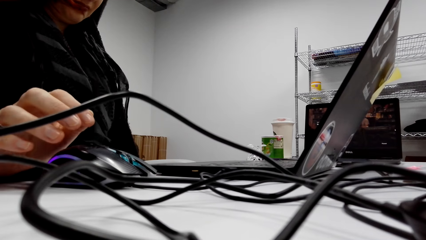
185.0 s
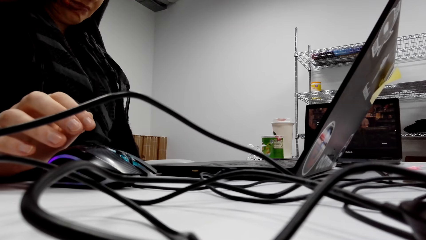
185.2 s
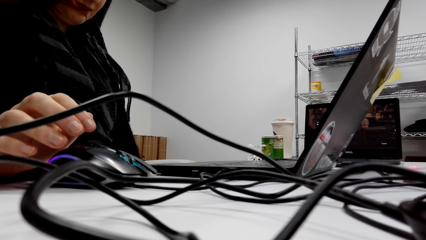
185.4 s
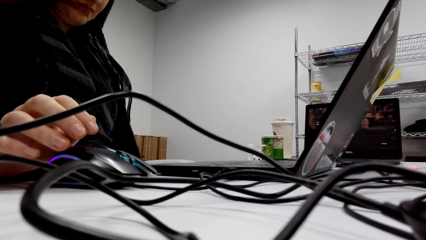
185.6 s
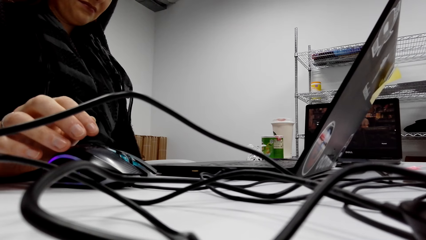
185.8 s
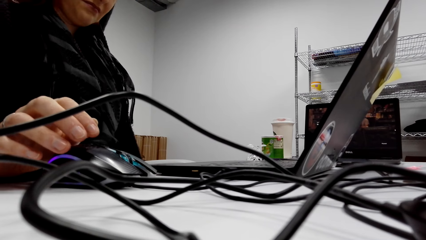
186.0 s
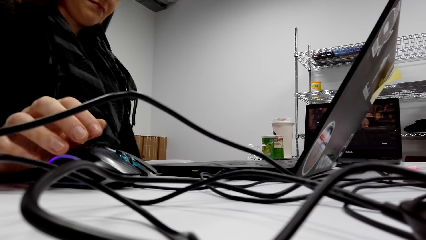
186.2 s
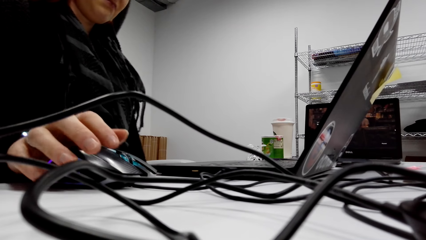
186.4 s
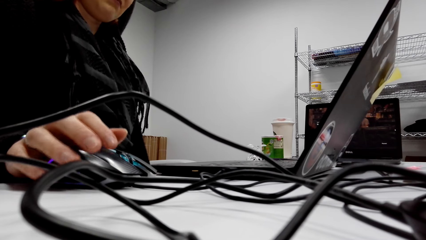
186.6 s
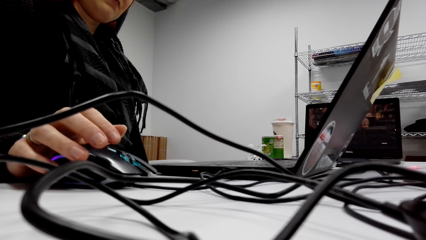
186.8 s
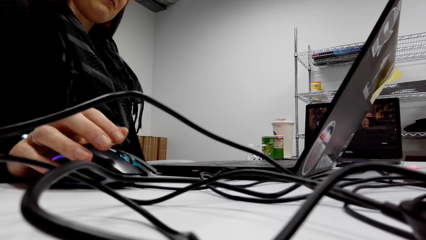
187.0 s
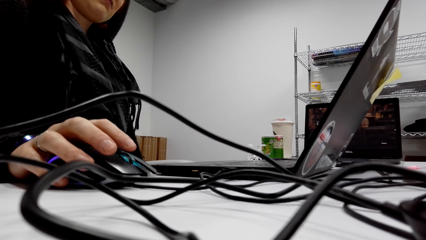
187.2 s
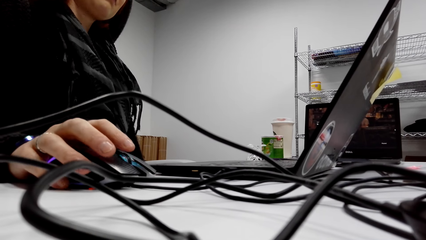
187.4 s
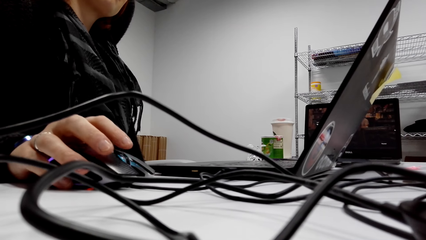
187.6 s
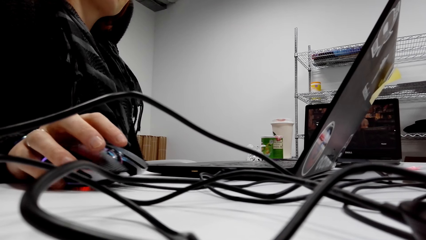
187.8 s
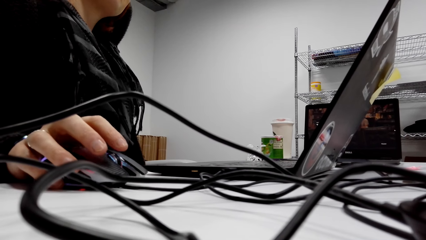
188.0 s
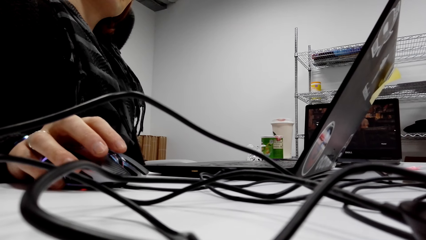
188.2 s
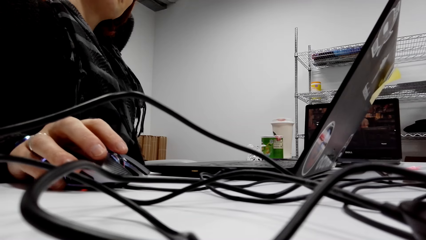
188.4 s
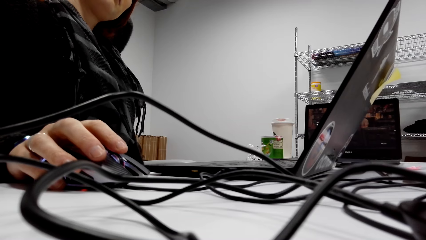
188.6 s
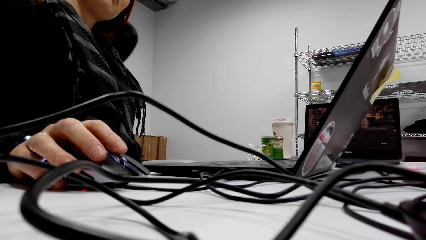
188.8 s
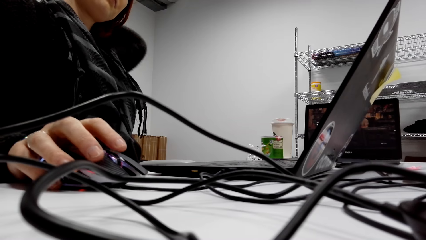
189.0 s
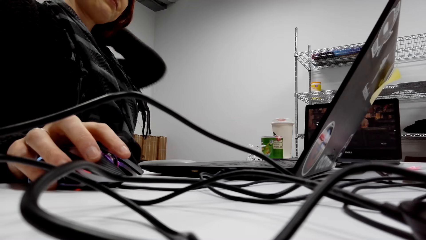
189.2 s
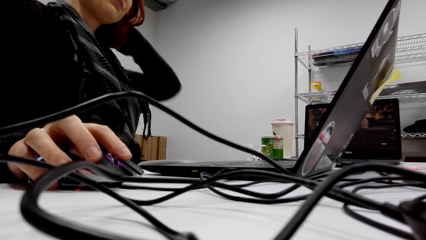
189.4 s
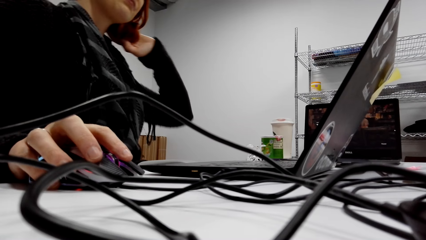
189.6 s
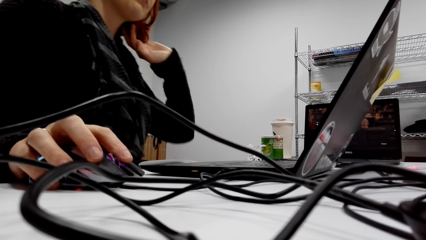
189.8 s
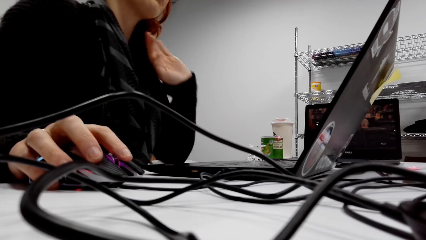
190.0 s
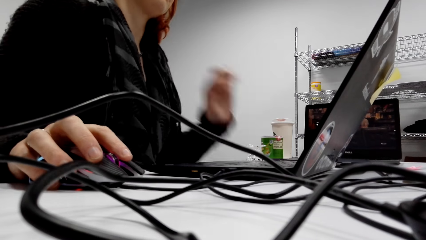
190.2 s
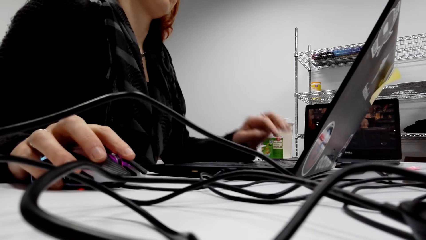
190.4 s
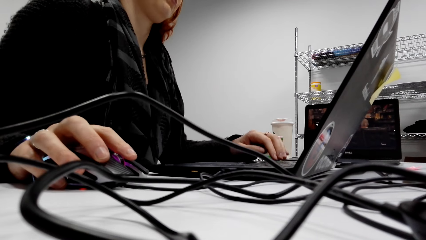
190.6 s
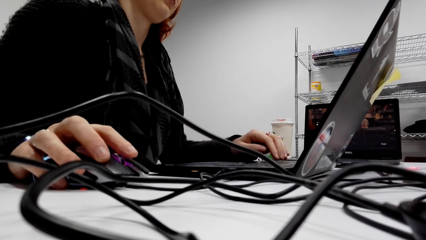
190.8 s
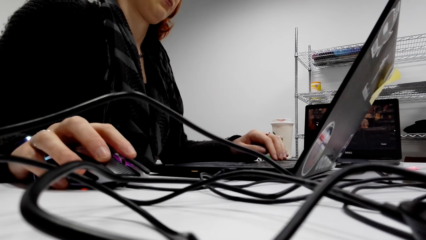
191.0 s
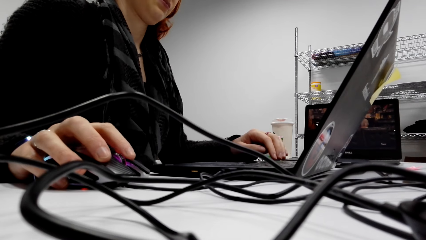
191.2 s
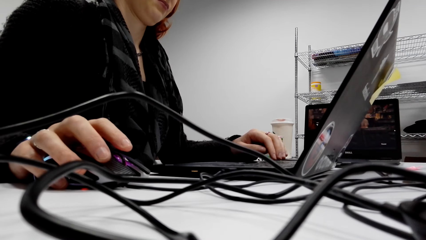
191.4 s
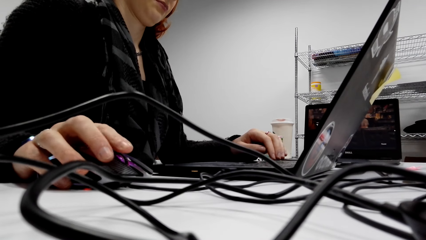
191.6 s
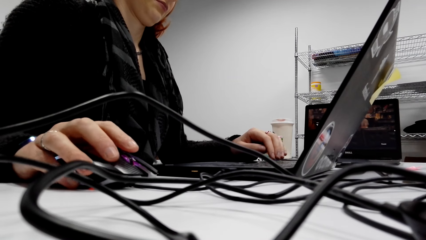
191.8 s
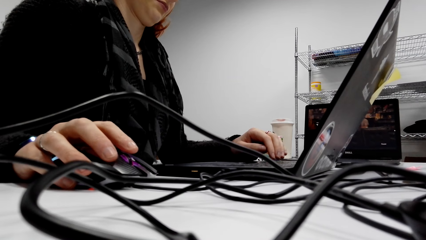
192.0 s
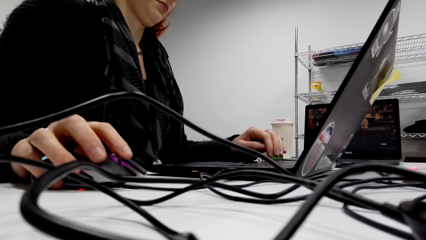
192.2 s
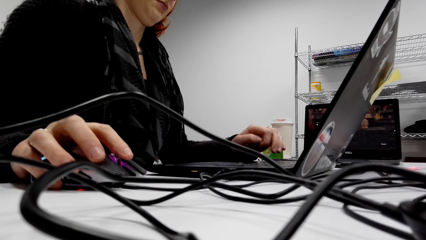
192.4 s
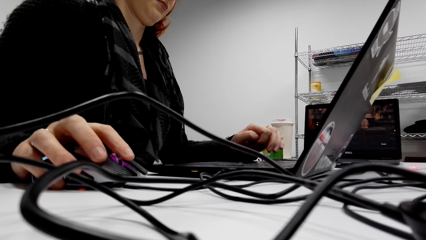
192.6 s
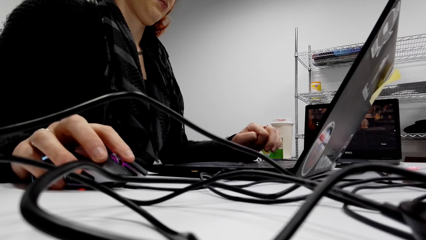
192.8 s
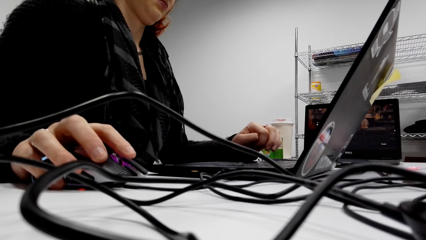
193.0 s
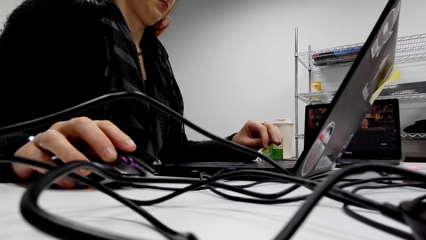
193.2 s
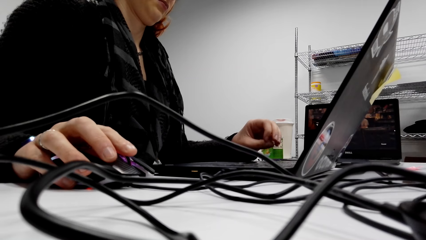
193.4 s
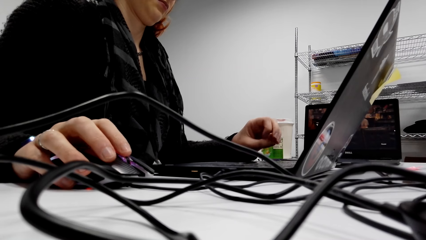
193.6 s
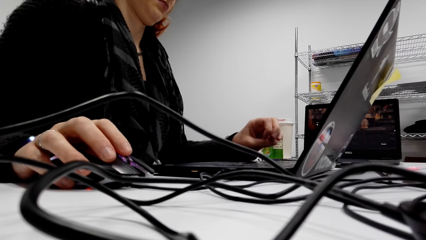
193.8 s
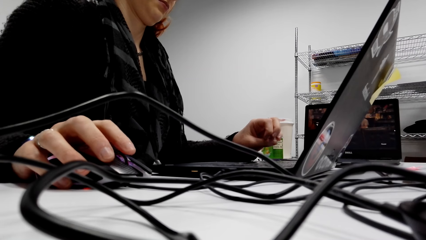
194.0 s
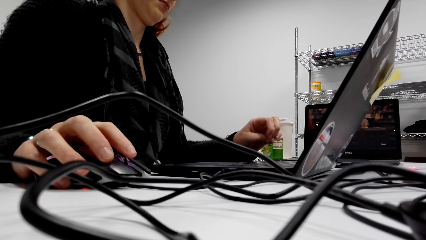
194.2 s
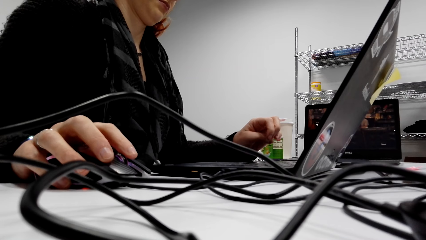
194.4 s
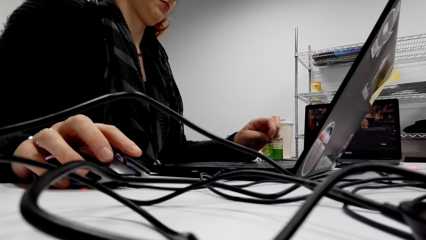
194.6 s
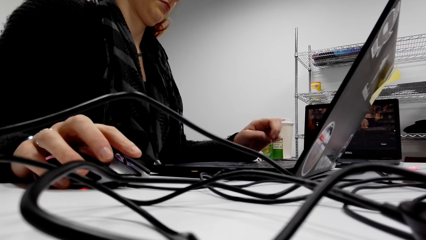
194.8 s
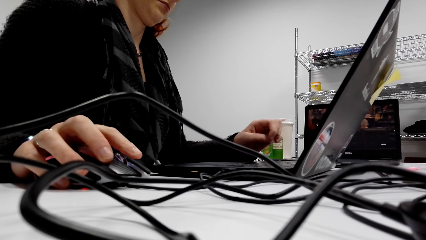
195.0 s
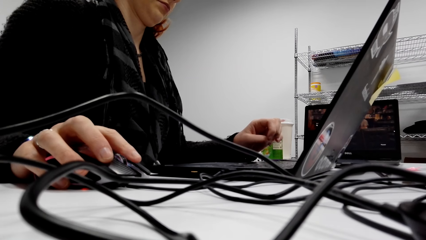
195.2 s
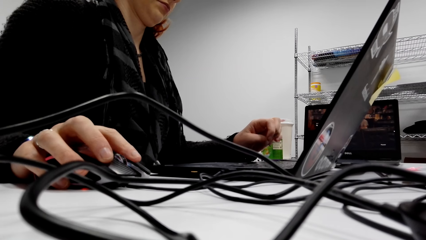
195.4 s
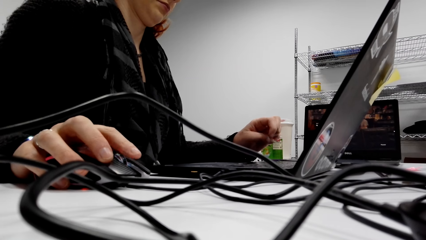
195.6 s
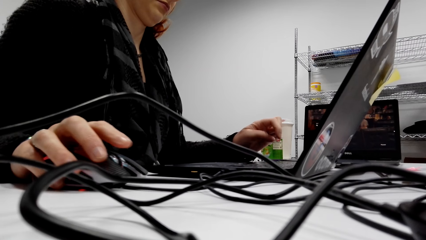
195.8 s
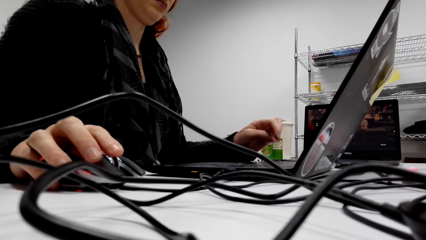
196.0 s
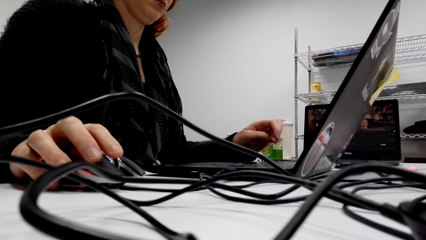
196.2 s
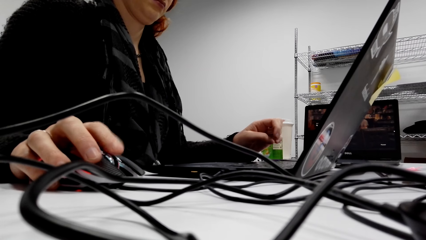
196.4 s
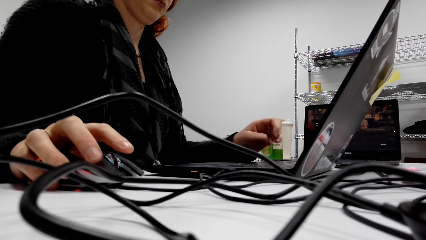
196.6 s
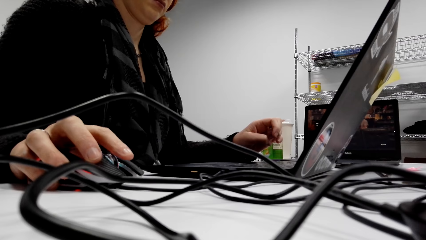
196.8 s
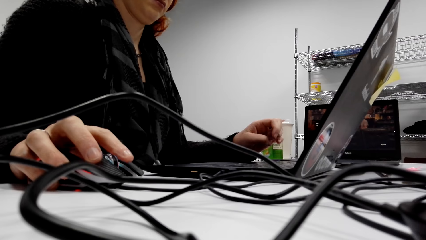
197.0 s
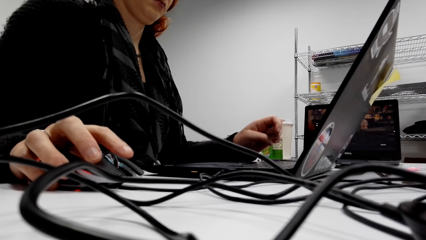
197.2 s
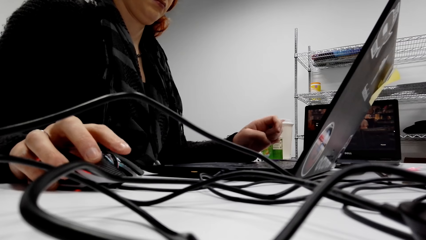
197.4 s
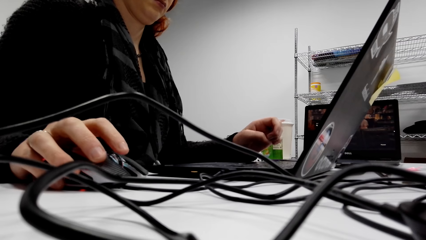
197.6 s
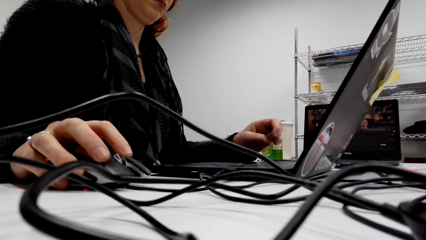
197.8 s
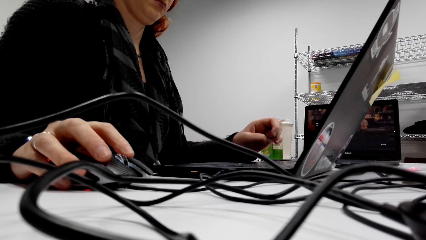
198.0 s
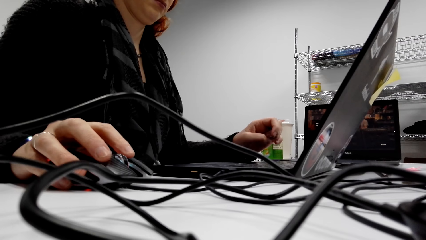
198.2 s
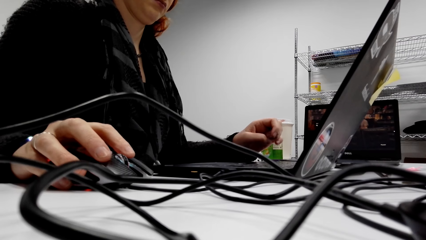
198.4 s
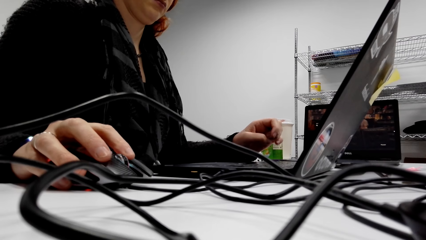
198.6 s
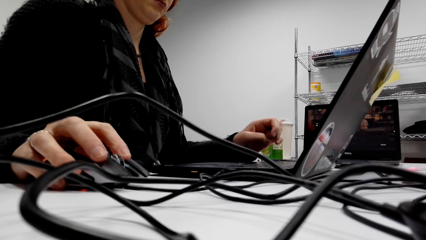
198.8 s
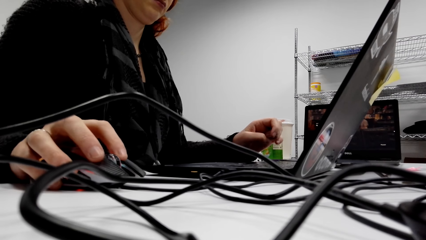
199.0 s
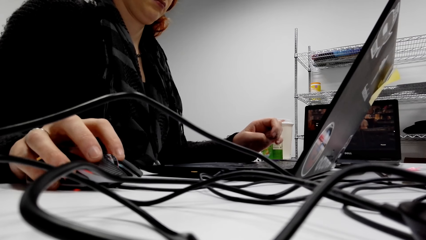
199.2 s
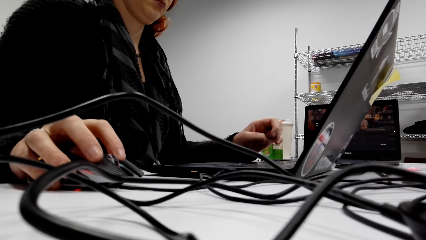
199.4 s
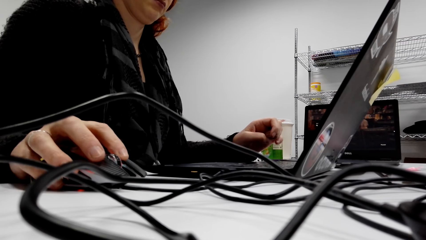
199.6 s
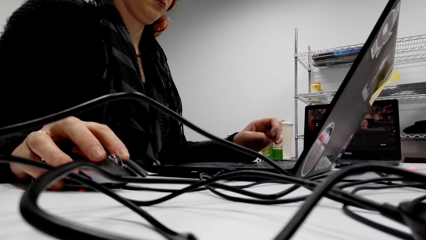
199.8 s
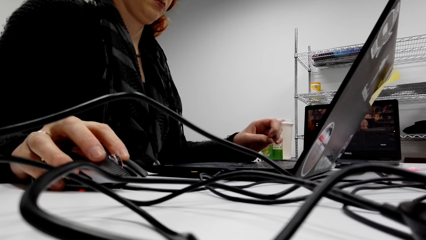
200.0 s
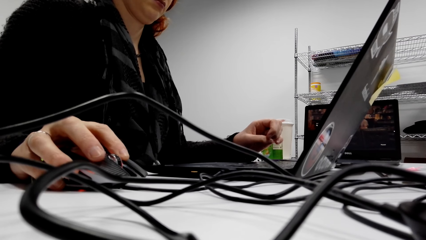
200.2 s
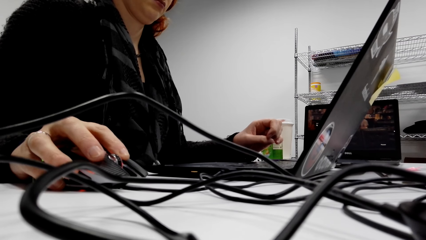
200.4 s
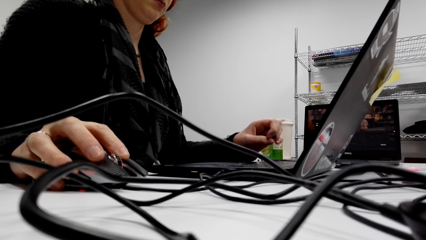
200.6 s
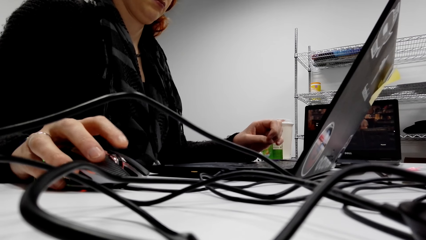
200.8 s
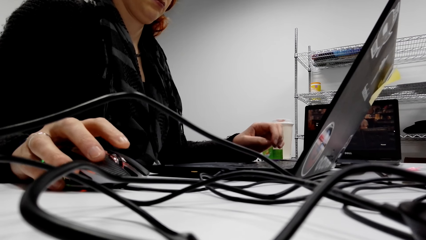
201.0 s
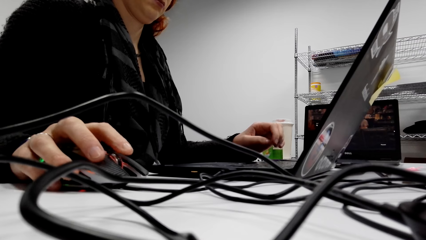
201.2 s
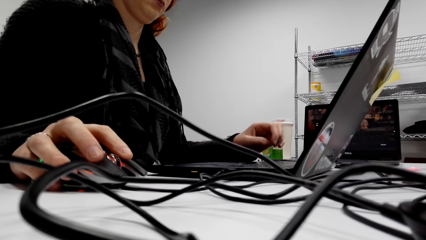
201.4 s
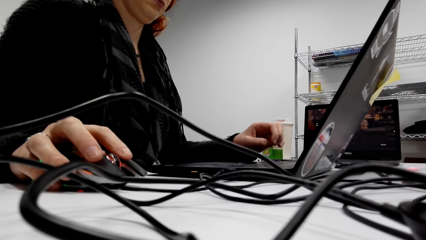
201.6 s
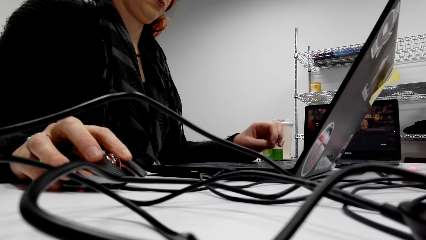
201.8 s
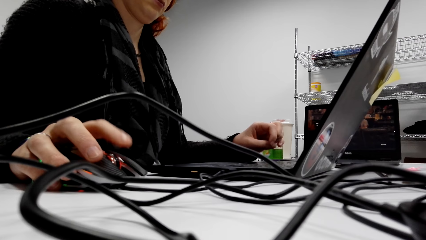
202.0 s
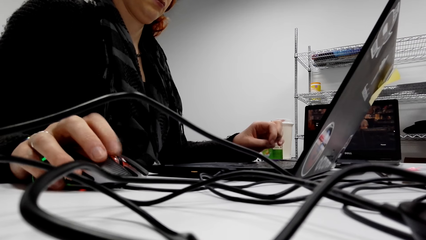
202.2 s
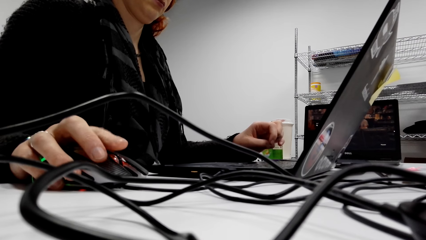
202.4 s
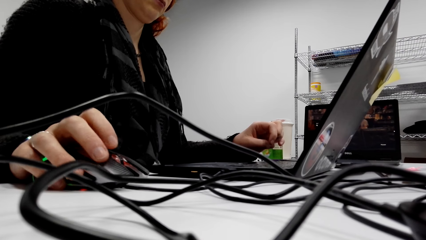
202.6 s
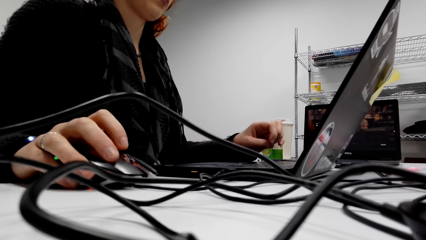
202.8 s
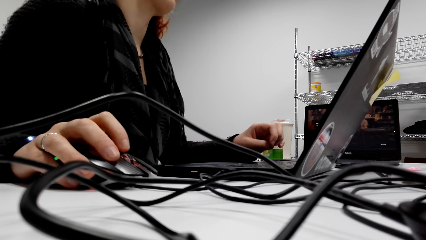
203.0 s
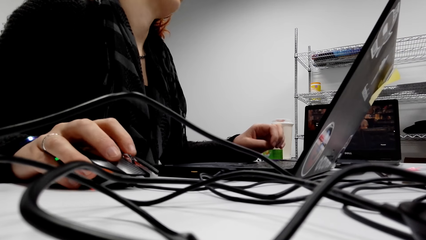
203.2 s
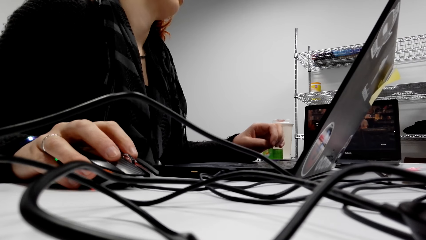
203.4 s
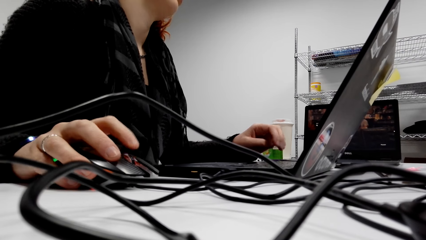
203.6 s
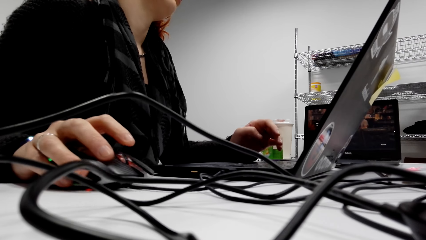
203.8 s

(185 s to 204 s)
A lady scrolls the mouse, types on the keyboard and moves the mouse.
